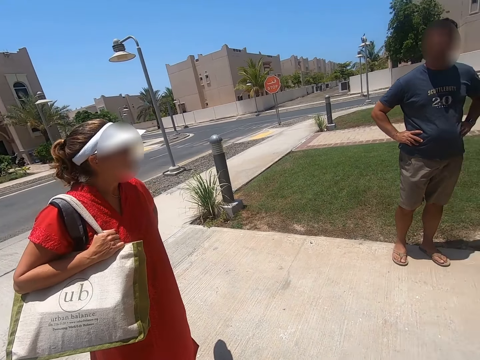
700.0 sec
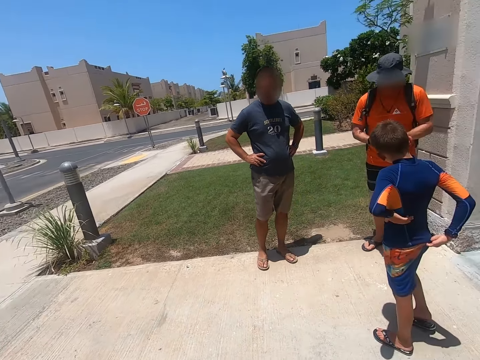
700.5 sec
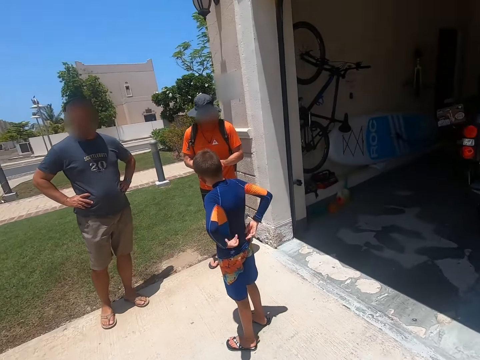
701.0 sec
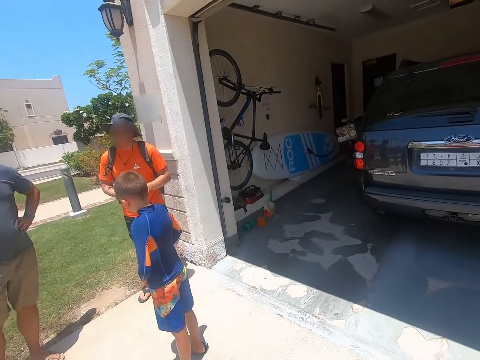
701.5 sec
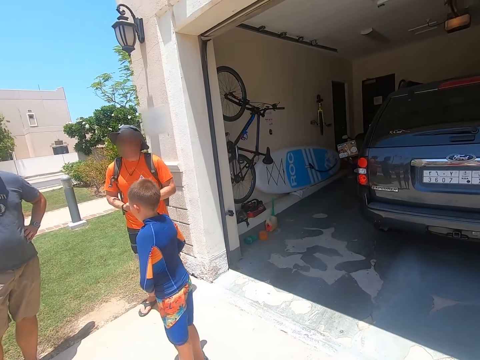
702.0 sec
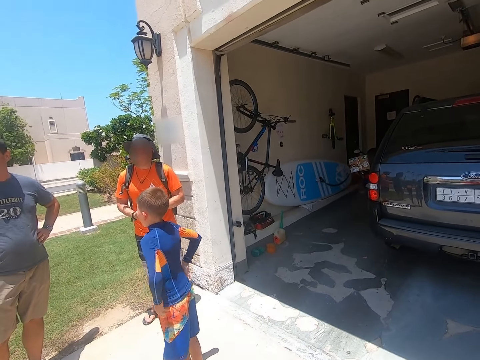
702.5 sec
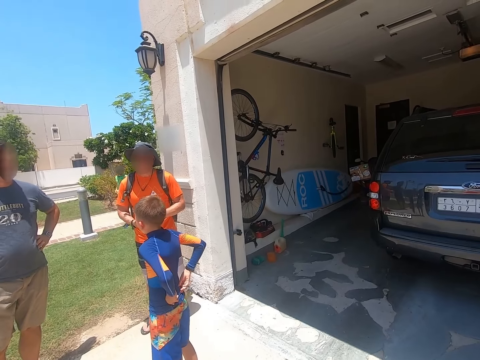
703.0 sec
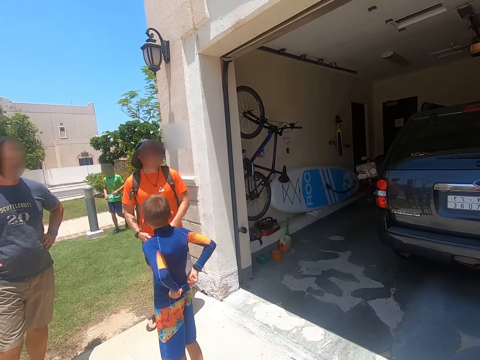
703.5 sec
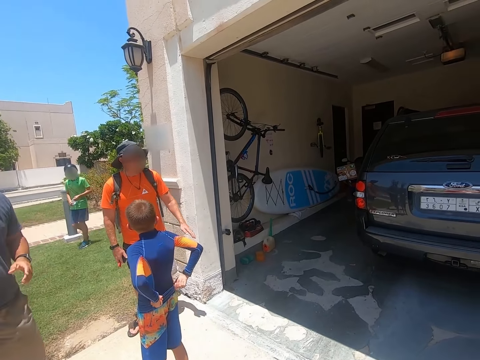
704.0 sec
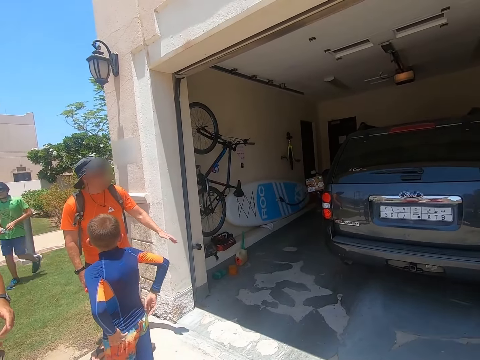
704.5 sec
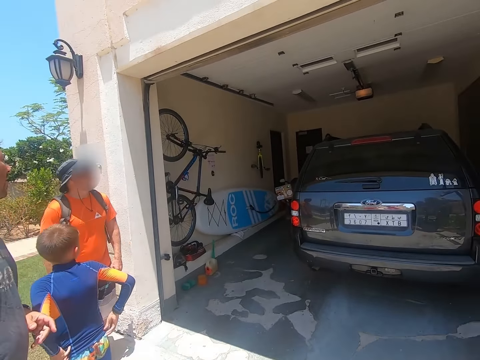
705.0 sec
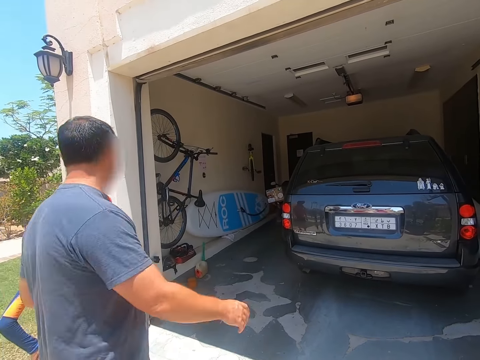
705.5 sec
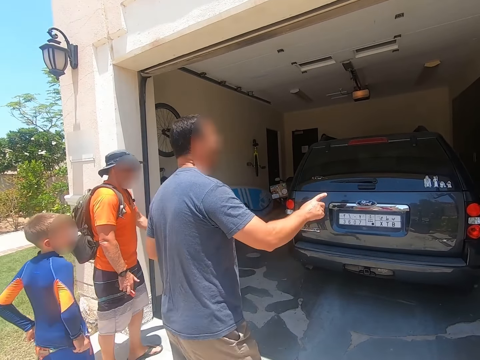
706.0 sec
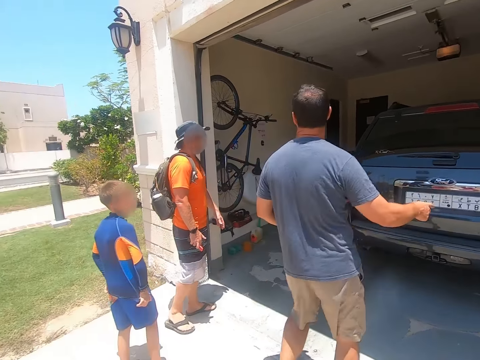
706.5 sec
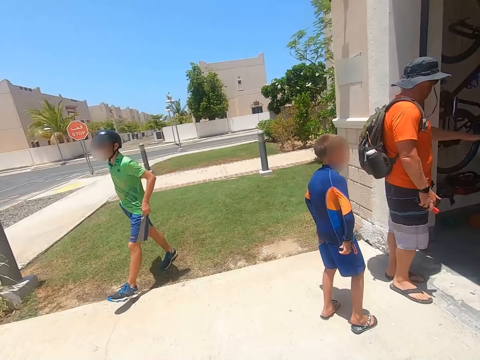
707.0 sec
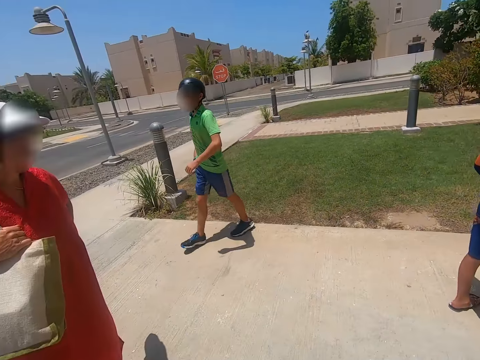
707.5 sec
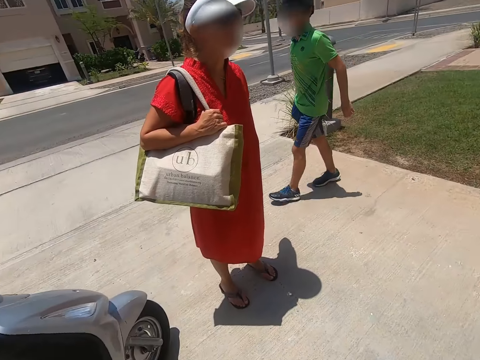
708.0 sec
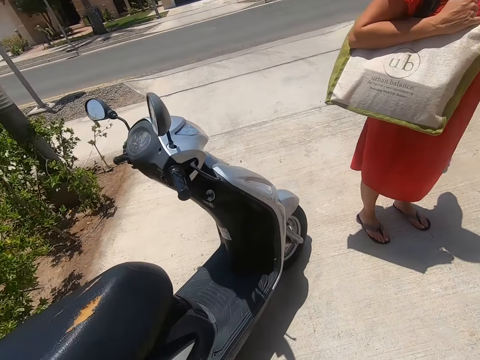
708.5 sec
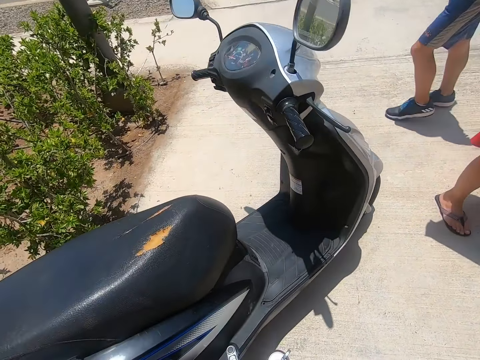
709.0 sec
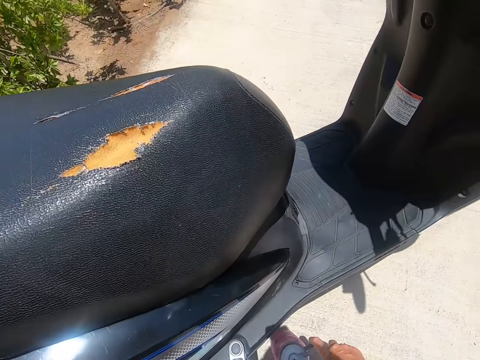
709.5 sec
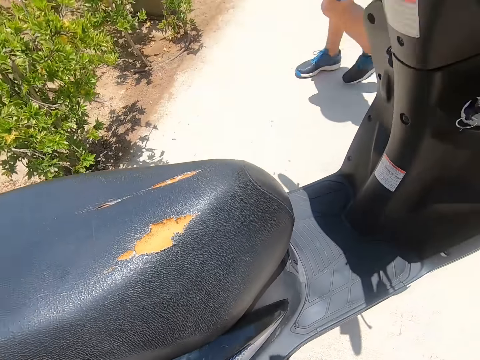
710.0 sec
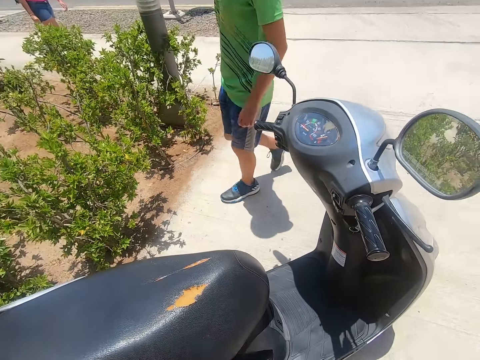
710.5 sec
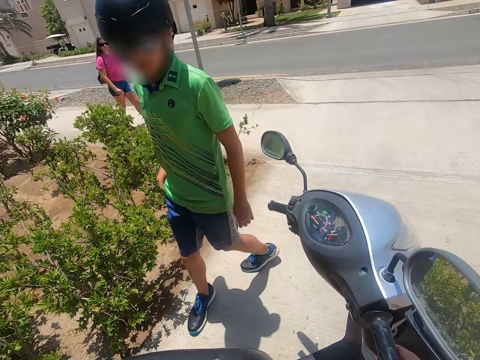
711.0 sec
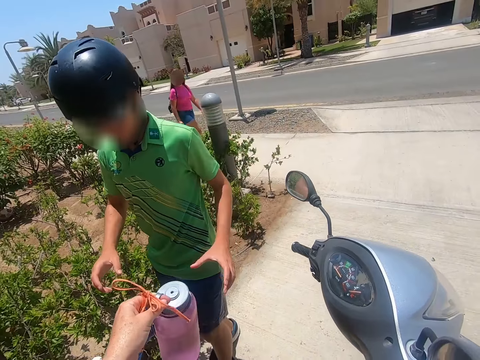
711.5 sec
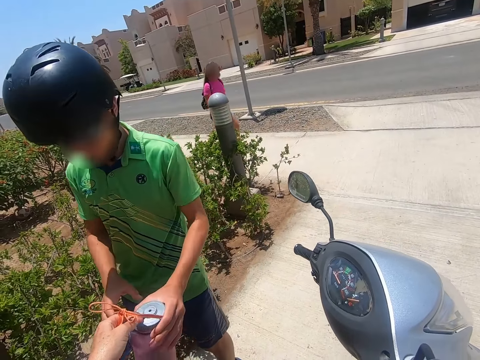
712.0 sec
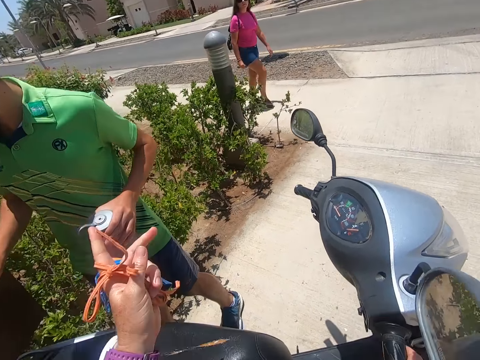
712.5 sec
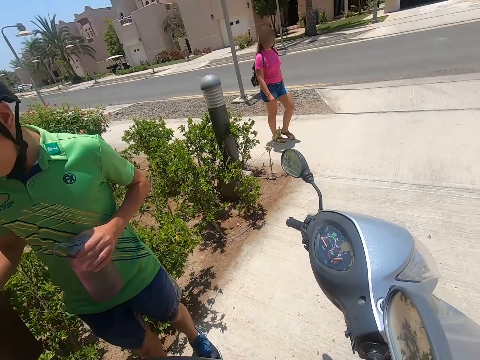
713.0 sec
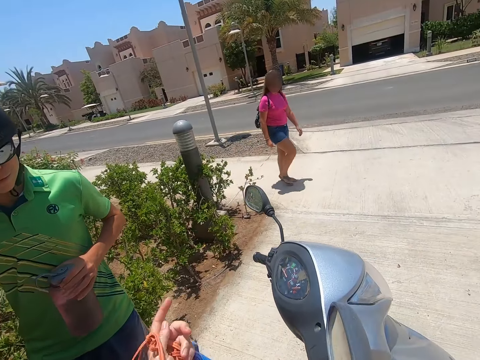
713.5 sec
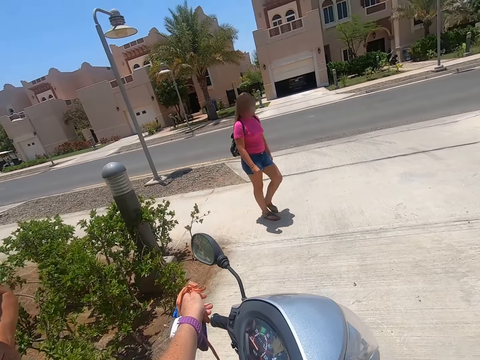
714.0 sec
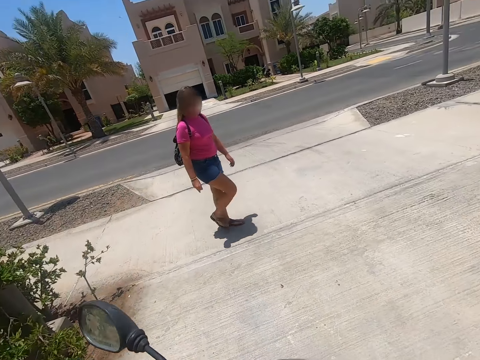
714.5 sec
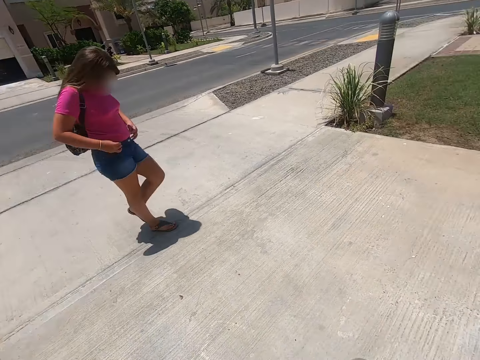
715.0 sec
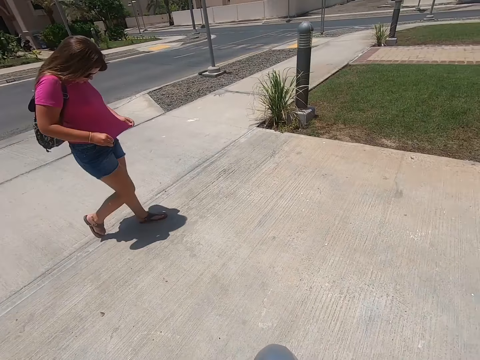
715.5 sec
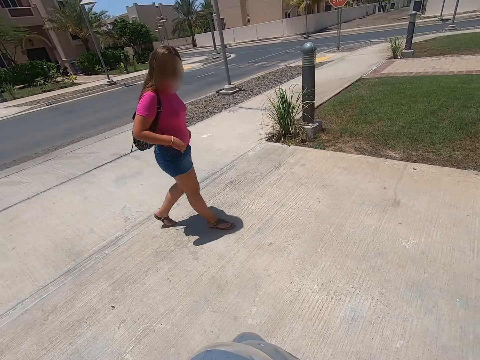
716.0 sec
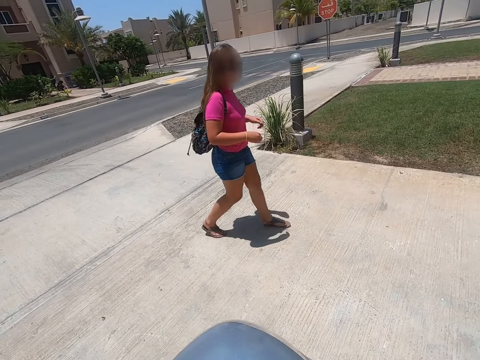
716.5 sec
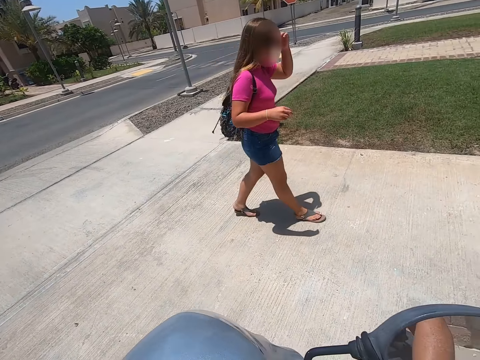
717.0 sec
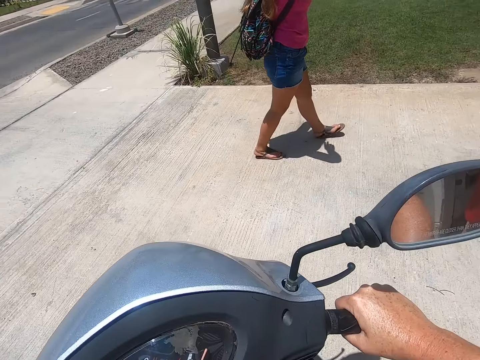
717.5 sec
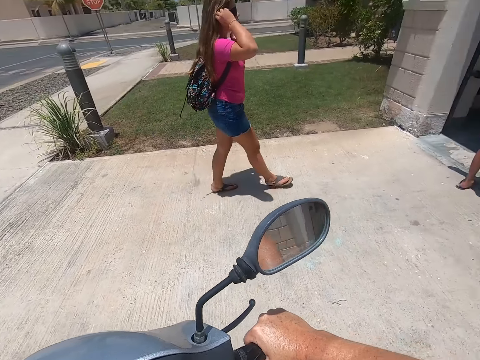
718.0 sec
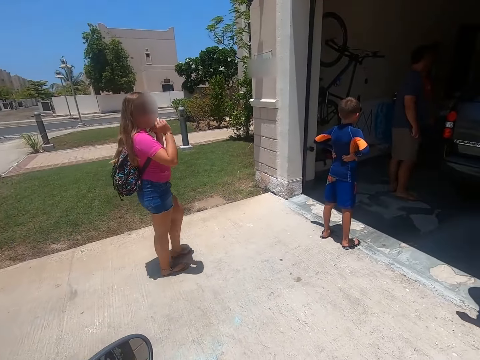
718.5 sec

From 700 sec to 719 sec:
A man, a child and another man converse. A teen walks towards the scooter. The camera wearer gives the teen a water bottle. The teen holds the water bottle. The camera wearer holds the motorbike. A lady walks past the scooter.

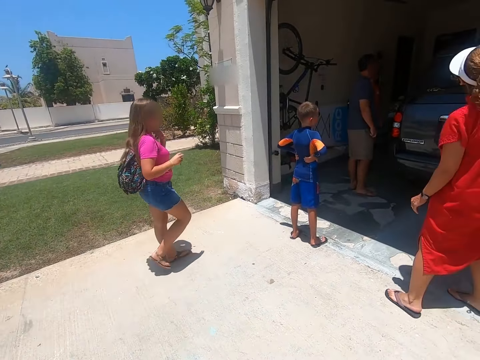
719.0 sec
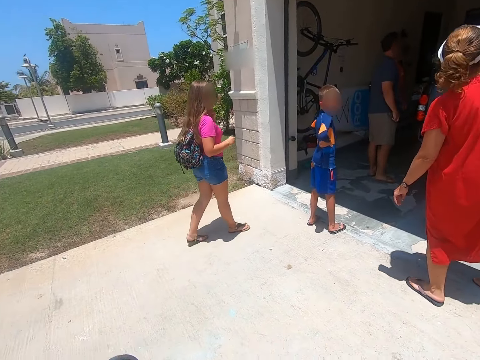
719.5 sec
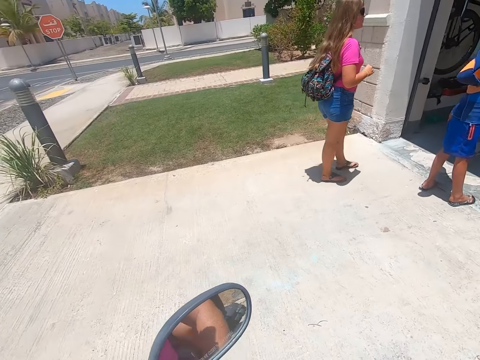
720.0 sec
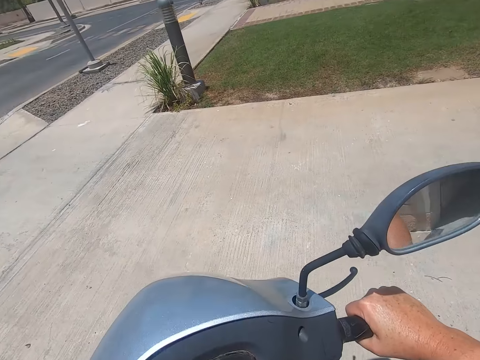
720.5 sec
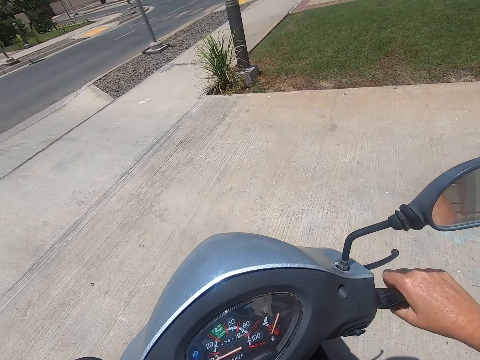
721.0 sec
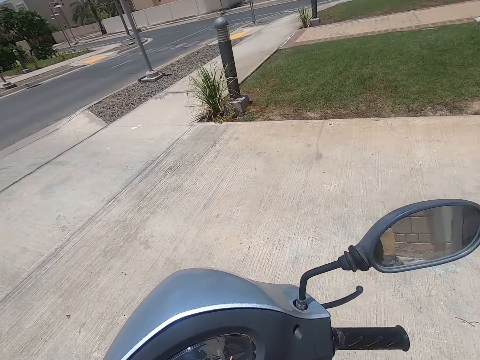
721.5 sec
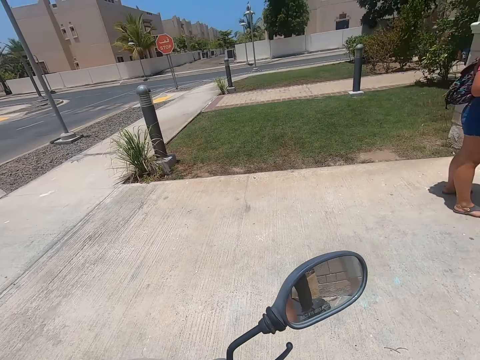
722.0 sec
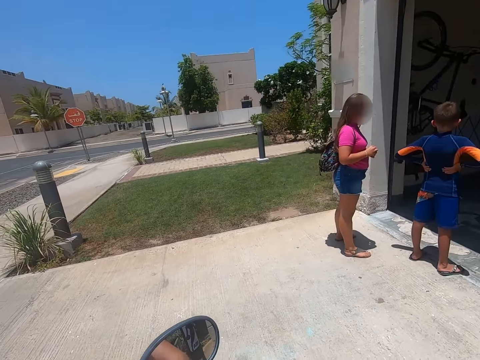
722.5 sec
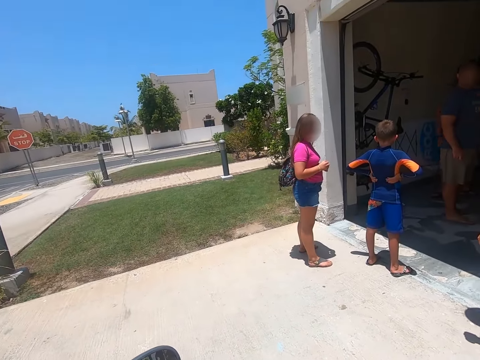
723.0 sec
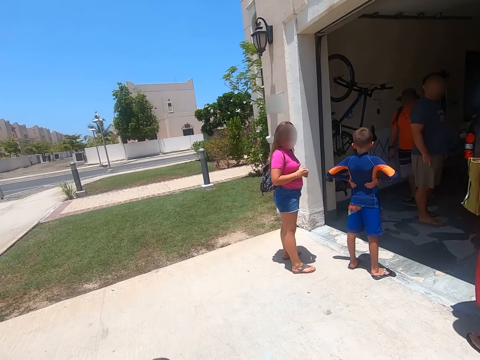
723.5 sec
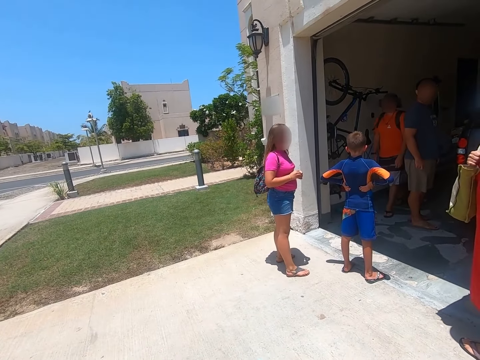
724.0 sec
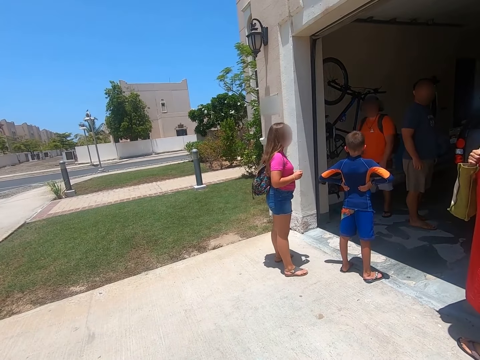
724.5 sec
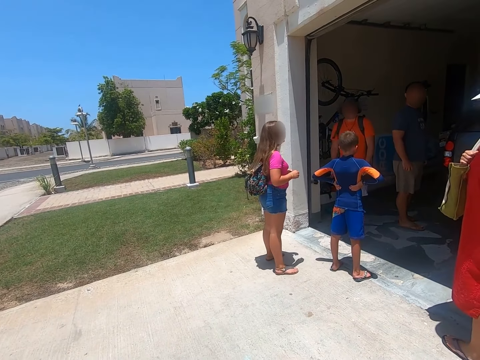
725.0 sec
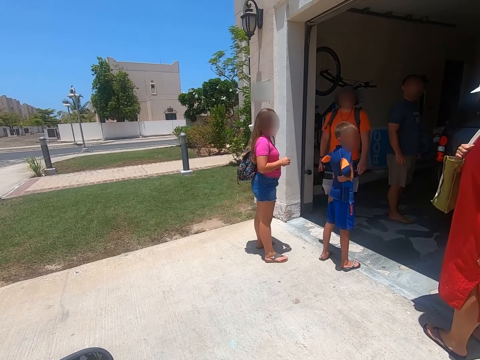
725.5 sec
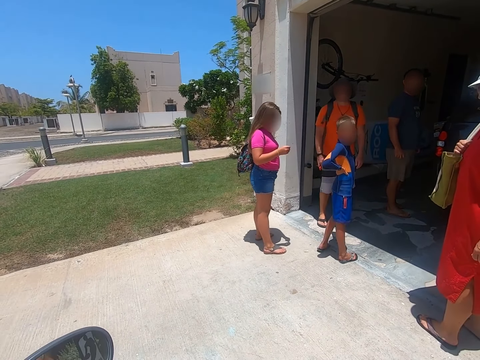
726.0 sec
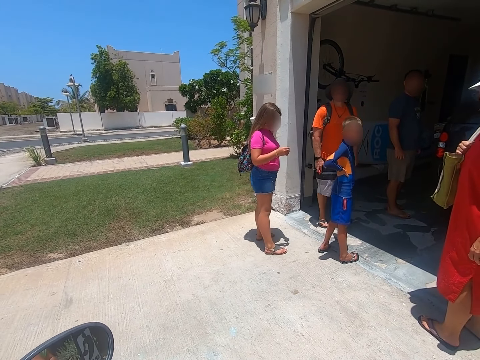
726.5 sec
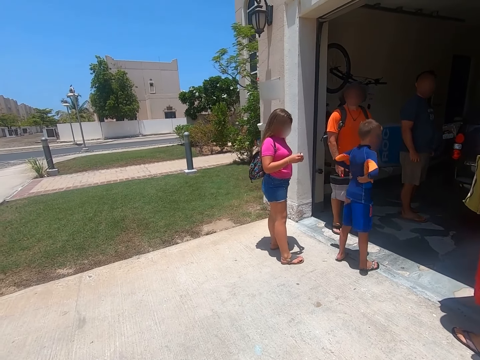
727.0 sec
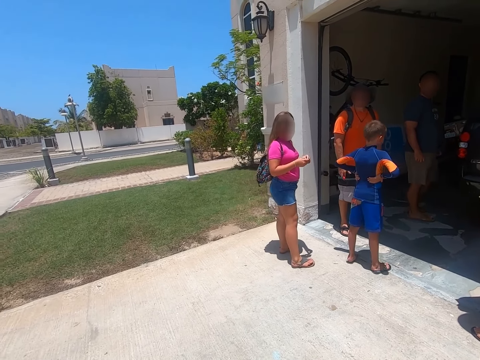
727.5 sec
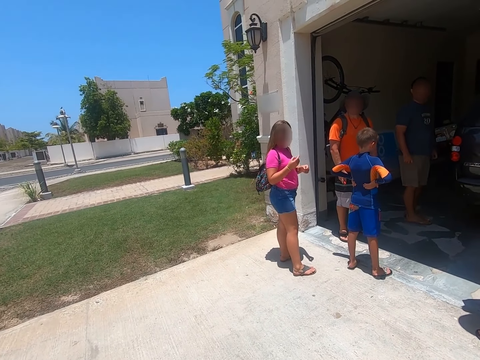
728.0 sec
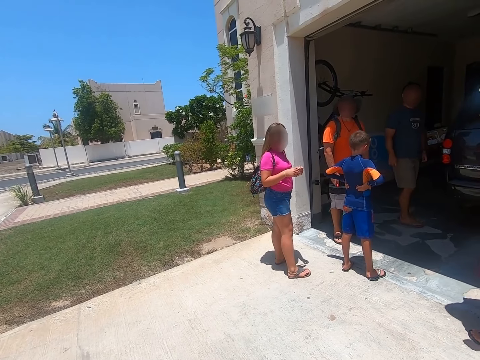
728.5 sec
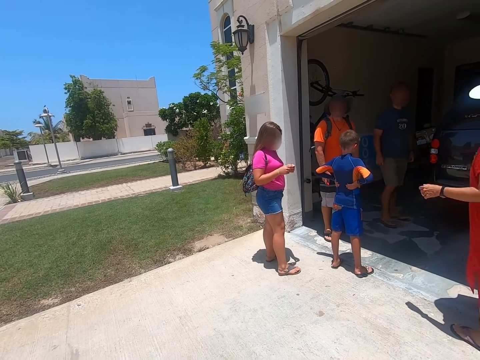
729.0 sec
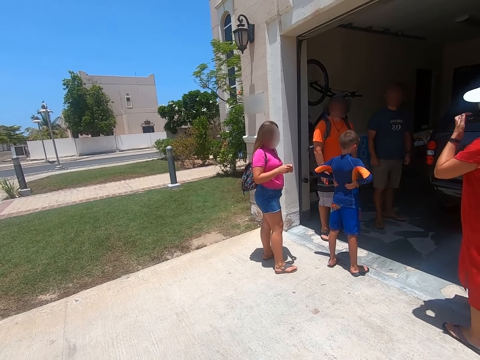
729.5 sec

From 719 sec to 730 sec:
The camera wearer lowers their hand. They go towards the garage. They converse with a child, a lady, a man and another man.
